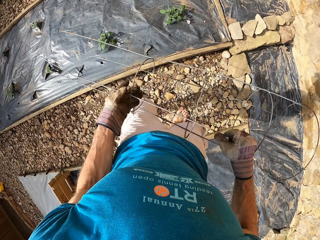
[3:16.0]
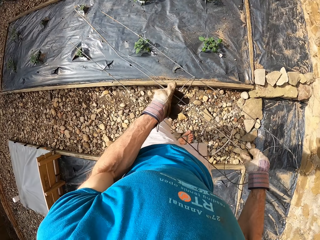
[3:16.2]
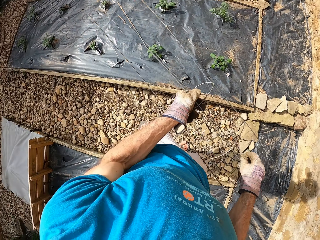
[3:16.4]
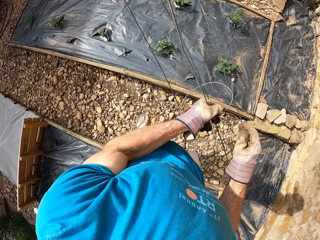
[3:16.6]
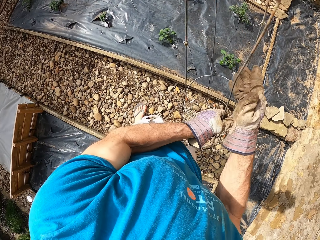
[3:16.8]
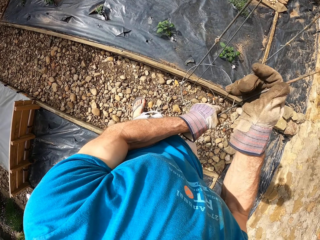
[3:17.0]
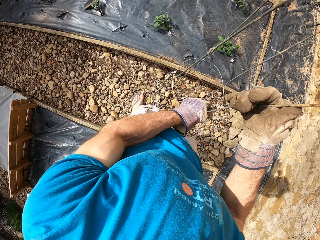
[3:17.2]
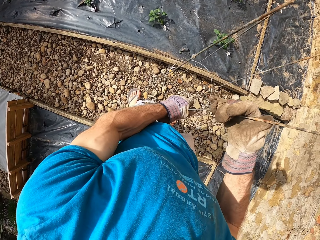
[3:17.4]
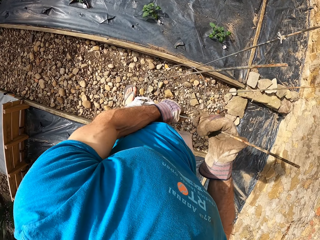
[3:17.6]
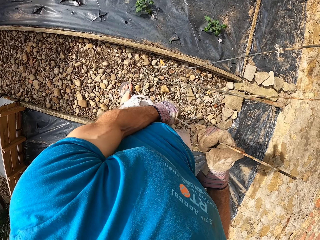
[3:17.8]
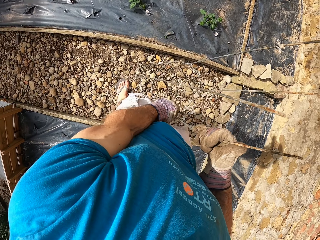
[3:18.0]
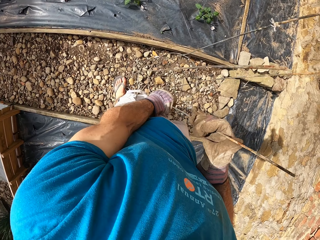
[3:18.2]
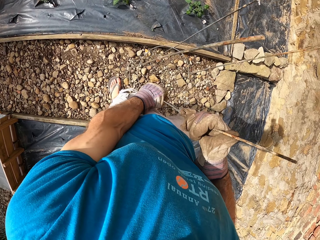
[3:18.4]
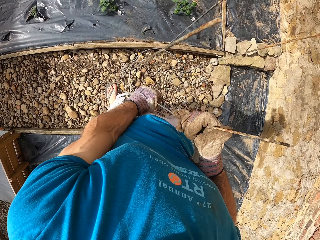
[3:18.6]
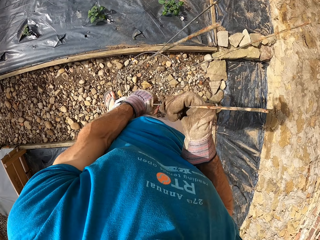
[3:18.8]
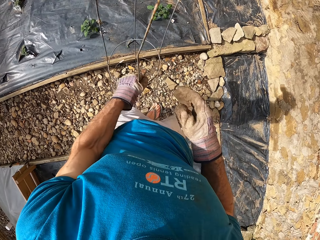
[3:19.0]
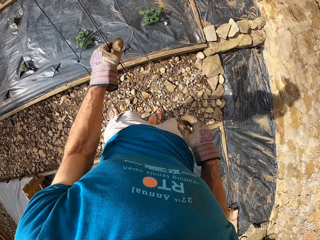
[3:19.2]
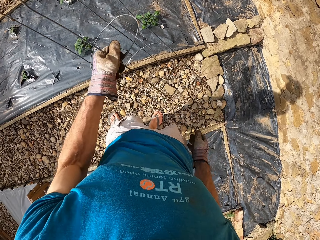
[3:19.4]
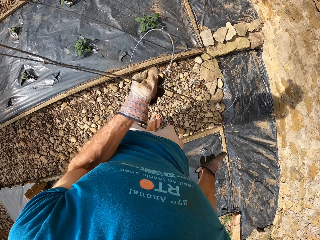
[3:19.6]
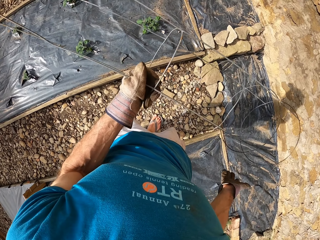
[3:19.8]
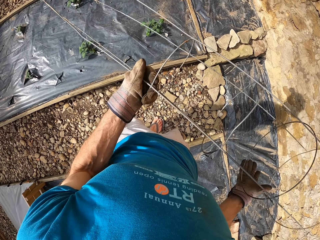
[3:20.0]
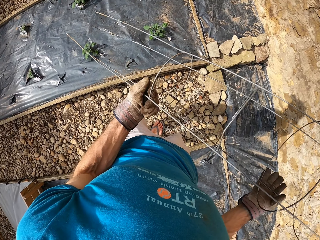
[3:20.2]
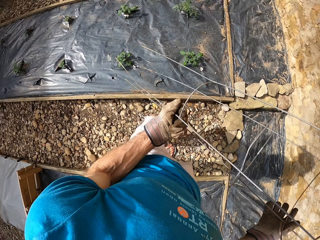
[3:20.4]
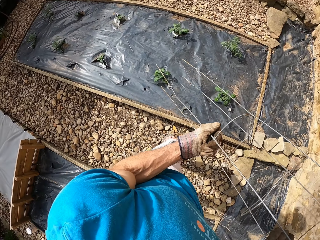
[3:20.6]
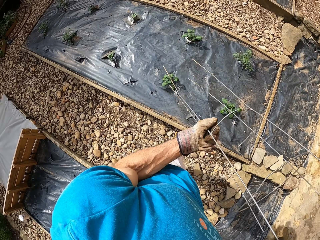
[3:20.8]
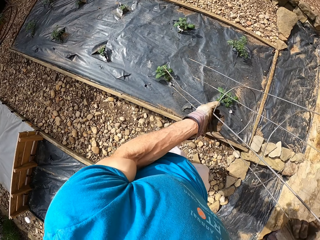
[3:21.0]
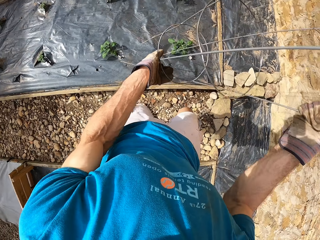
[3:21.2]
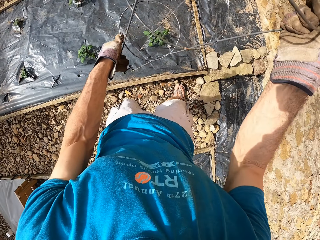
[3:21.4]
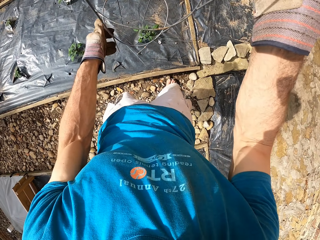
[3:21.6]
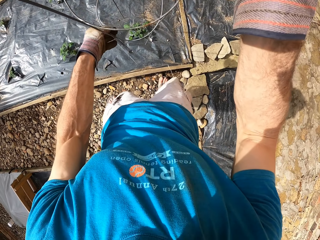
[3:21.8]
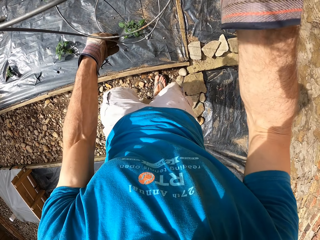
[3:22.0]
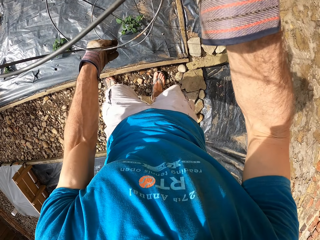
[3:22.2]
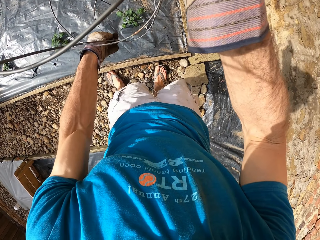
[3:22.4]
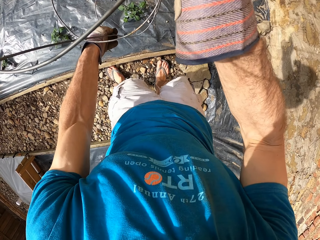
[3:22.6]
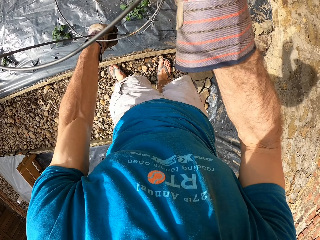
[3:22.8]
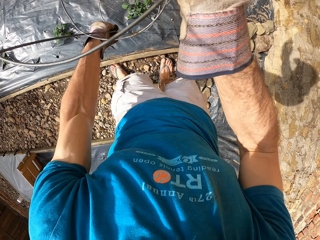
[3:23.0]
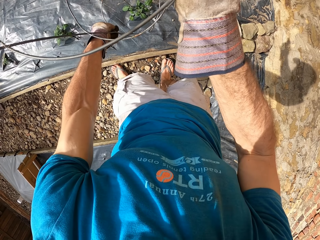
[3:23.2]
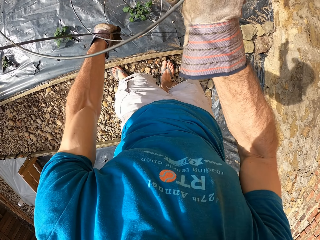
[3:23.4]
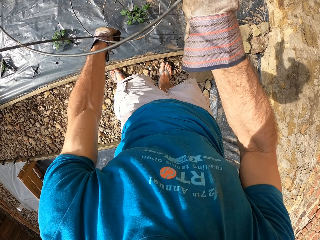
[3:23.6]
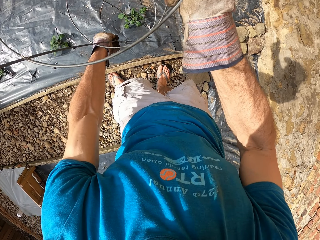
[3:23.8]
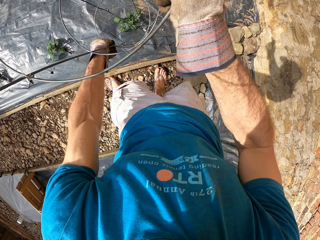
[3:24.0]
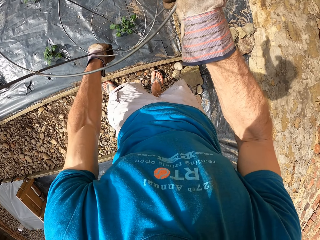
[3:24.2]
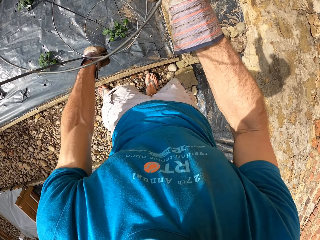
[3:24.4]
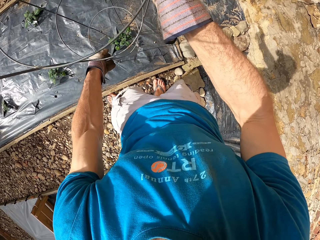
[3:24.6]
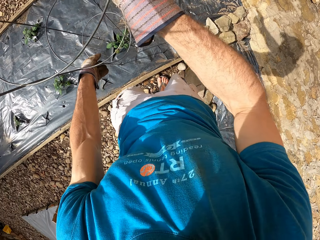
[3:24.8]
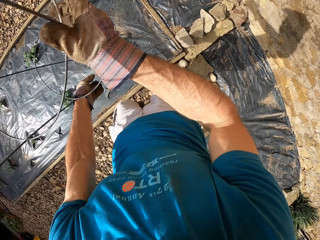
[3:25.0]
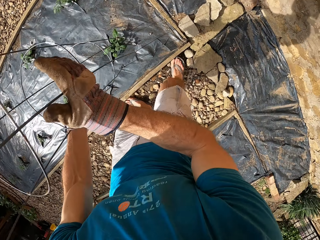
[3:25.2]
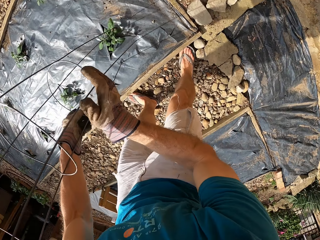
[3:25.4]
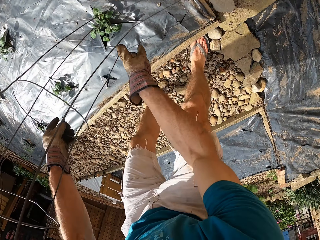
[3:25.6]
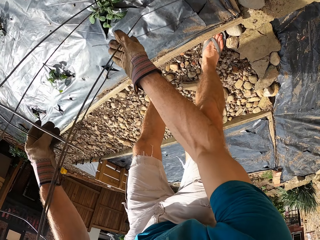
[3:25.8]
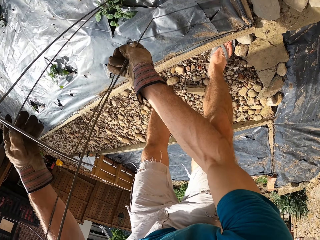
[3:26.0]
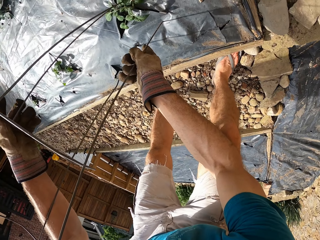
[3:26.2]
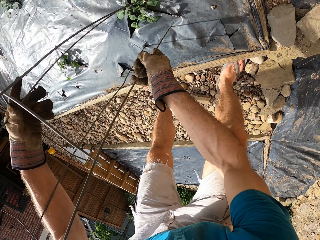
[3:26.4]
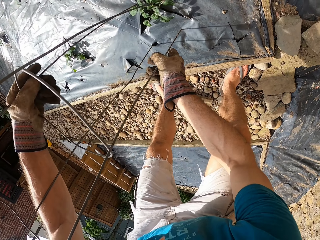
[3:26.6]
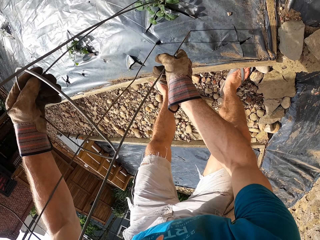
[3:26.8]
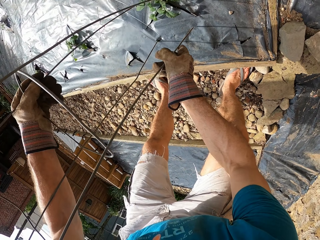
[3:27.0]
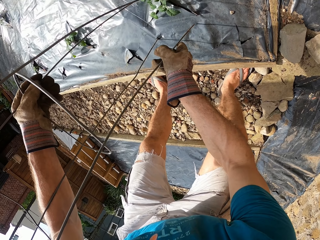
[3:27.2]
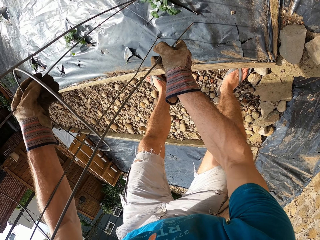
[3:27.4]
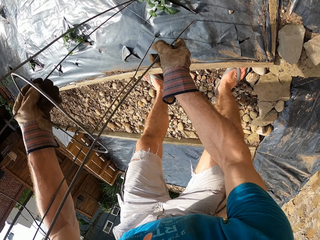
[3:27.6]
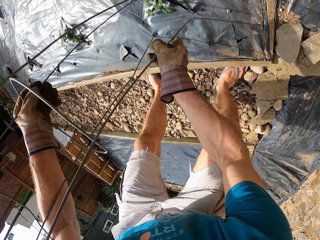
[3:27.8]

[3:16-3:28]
The camera wearer fixes something on the ground. They fix the steel bar into the wood structure.

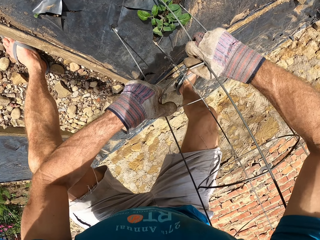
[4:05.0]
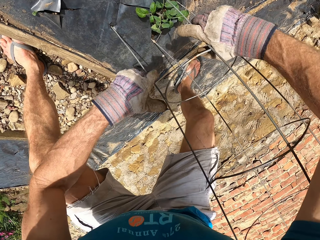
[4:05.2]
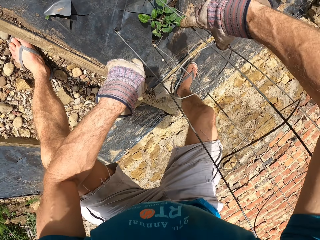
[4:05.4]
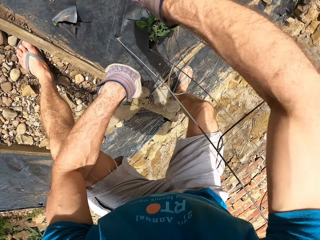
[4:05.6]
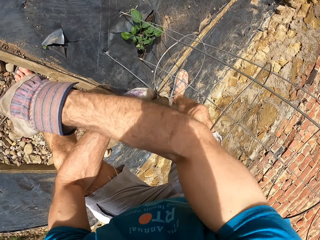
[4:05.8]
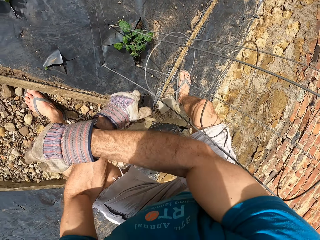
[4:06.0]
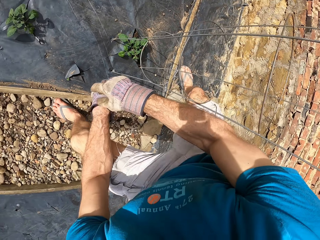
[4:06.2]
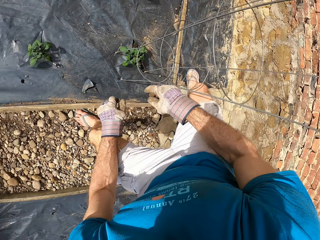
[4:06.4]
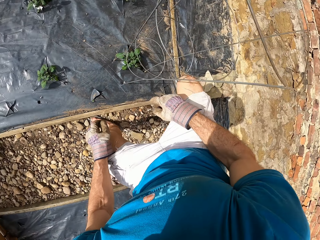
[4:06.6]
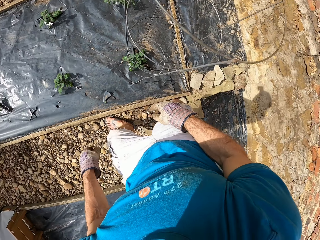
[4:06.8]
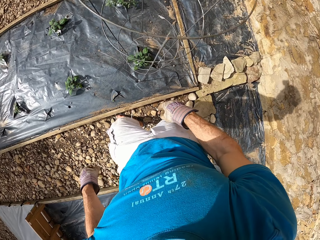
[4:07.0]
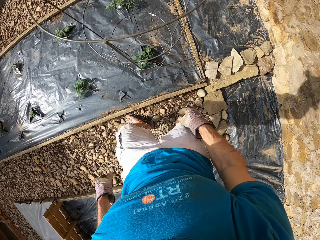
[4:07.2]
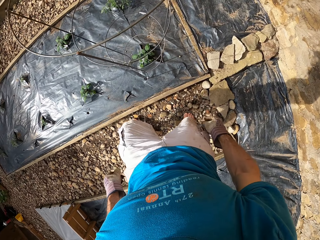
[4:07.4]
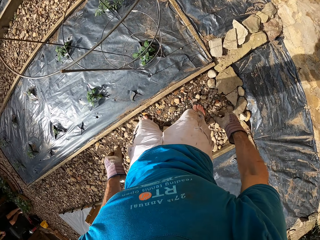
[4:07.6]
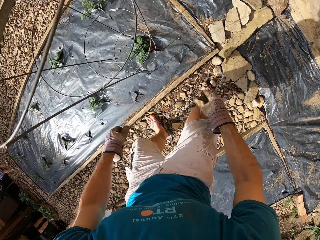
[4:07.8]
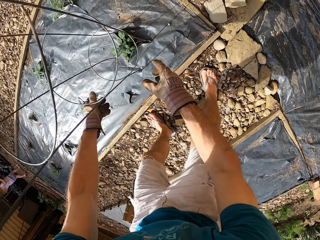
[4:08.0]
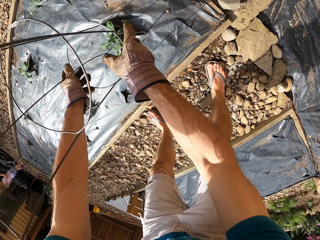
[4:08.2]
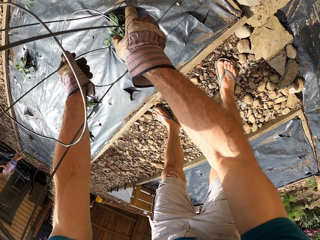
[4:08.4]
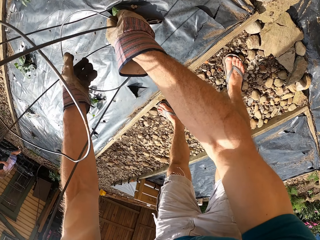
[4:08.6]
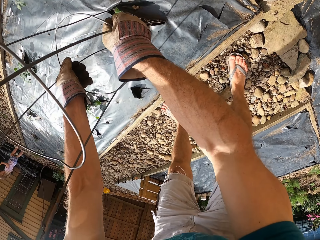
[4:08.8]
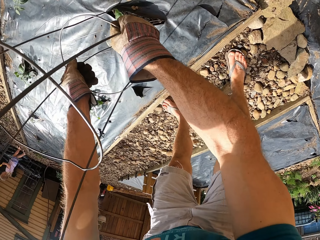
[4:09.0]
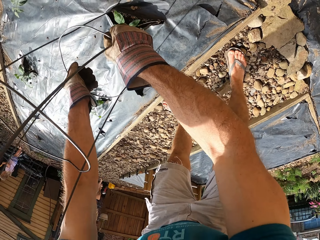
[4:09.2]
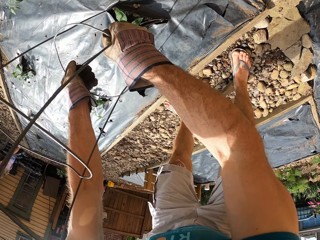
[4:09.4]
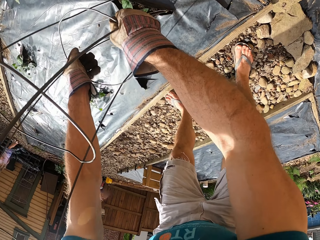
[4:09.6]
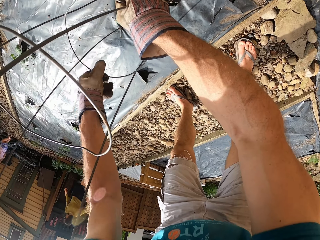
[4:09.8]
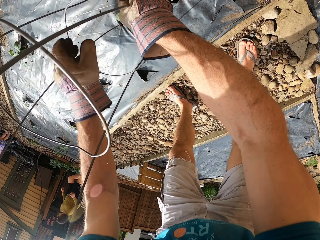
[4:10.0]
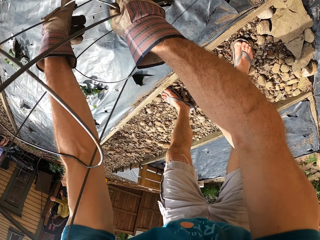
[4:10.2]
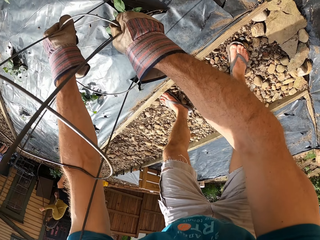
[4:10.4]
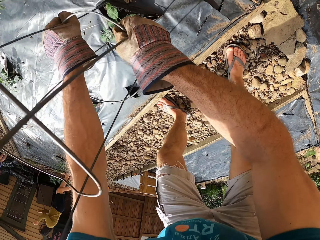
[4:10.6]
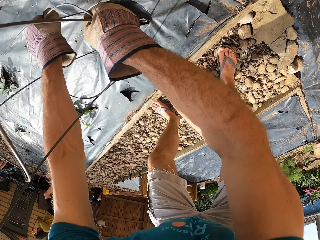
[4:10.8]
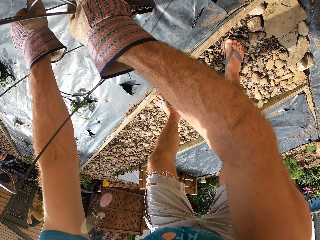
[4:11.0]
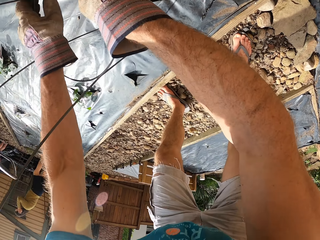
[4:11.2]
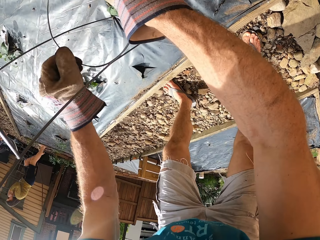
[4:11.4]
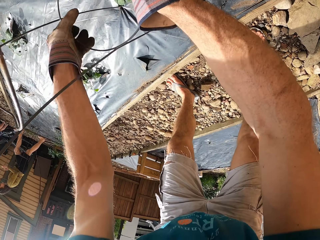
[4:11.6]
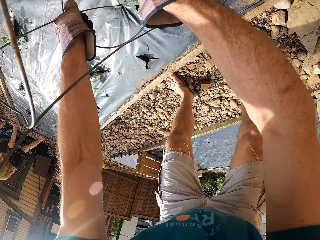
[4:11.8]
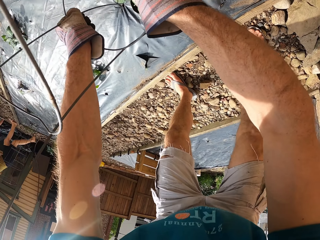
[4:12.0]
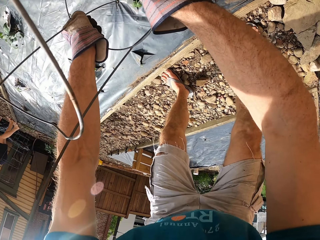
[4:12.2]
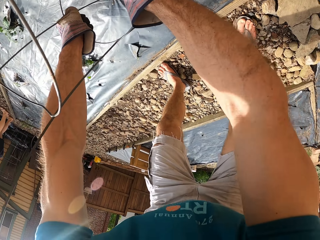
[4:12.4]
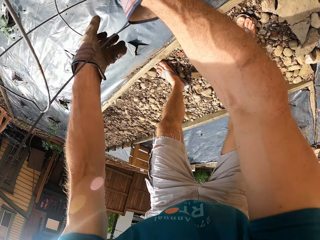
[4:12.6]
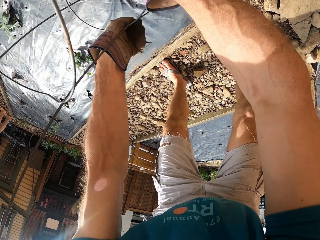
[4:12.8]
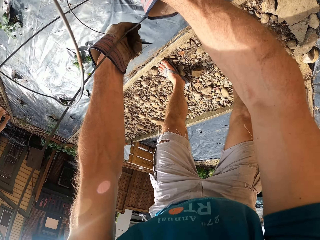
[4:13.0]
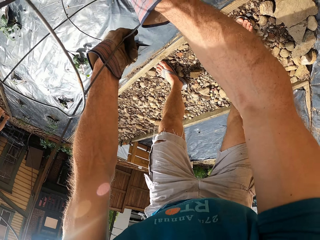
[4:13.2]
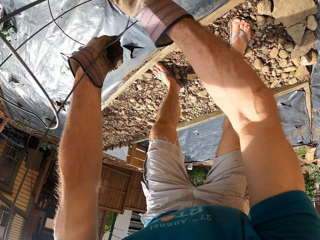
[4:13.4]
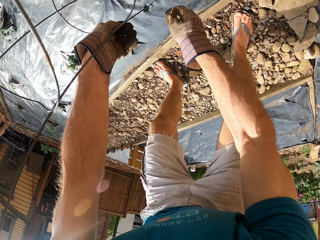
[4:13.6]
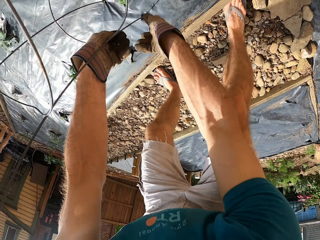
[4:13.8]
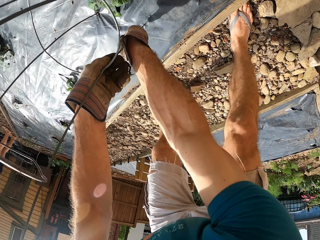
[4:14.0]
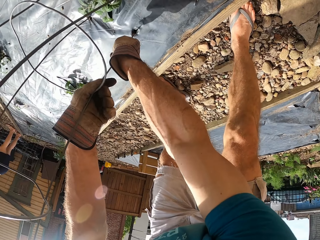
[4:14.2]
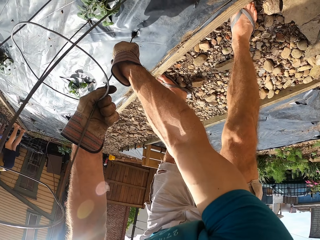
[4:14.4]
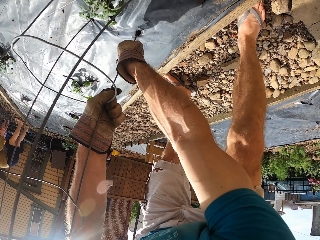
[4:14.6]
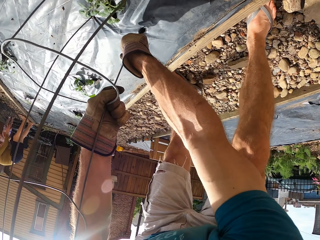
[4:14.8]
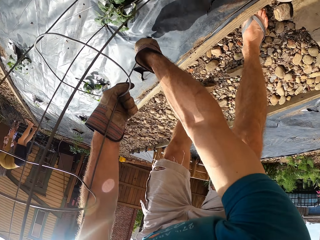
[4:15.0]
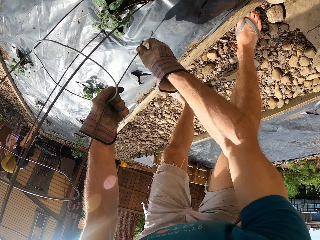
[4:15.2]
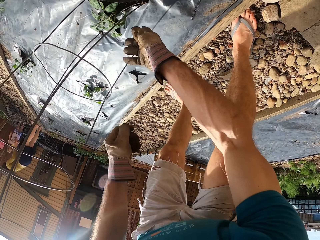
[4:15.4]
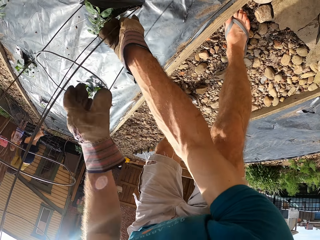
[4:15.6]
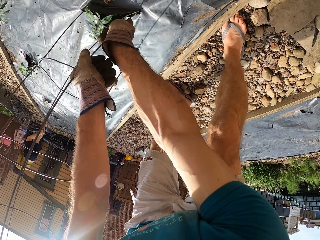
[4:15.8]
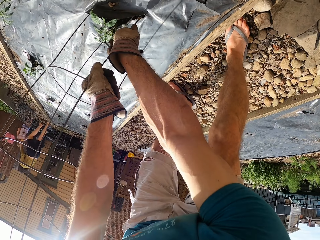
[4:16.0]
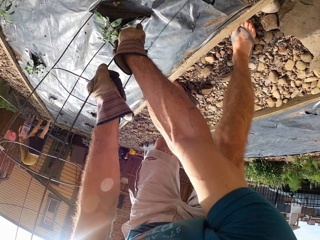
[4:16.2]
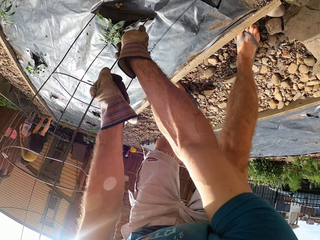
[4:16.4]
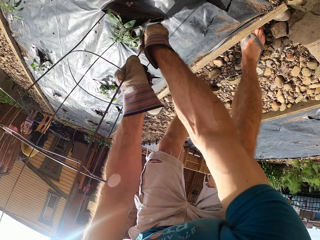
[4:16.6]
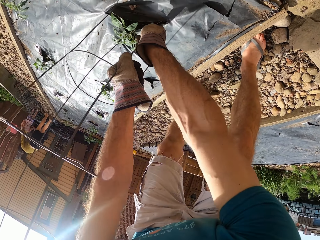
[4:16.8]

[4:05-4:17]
The camera wearer walks around. They fix something on the ground.
